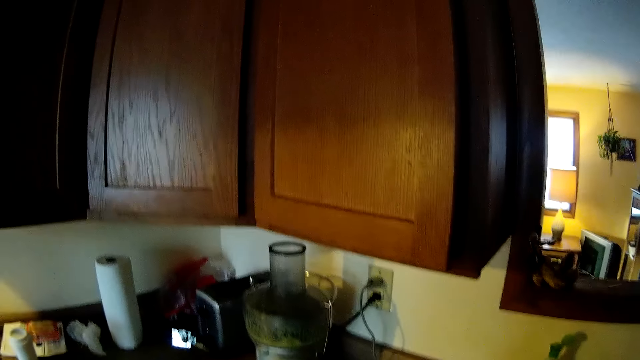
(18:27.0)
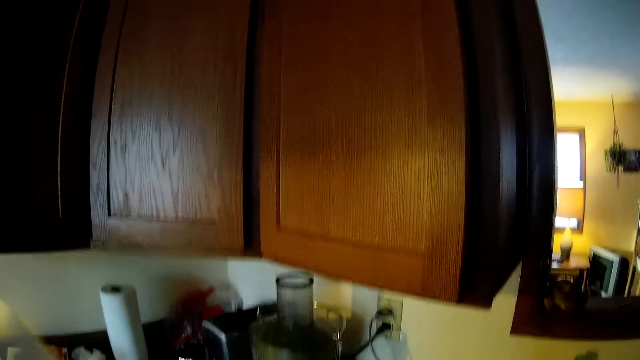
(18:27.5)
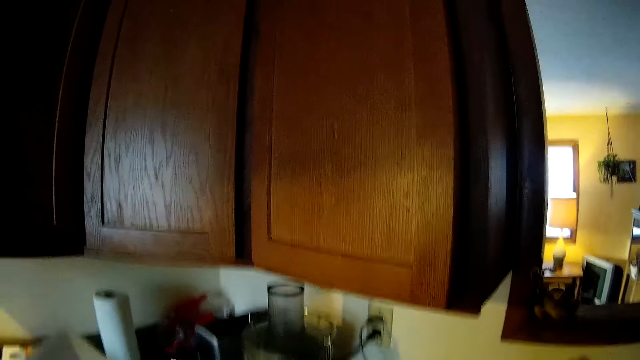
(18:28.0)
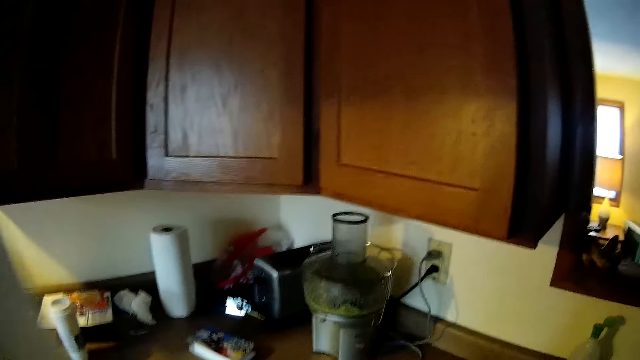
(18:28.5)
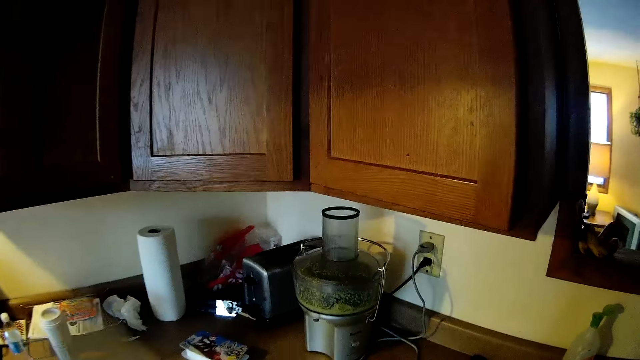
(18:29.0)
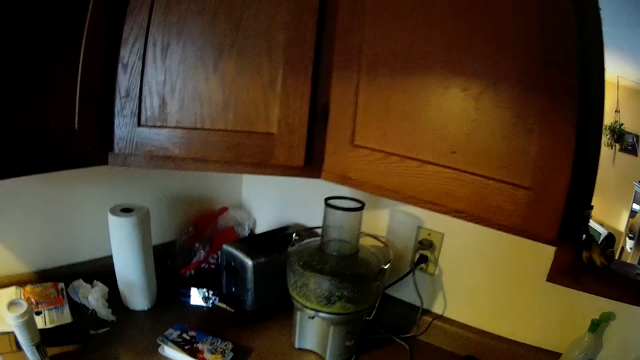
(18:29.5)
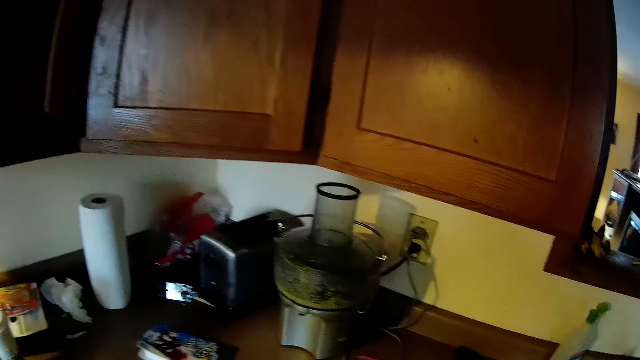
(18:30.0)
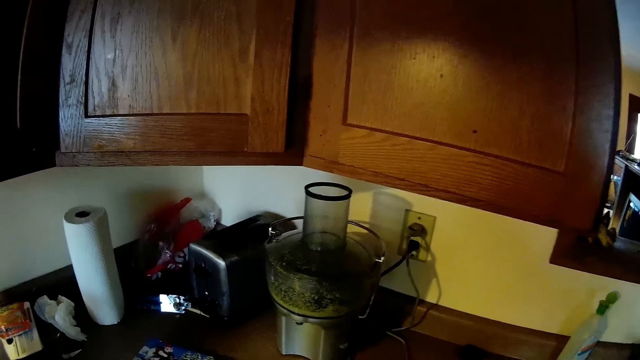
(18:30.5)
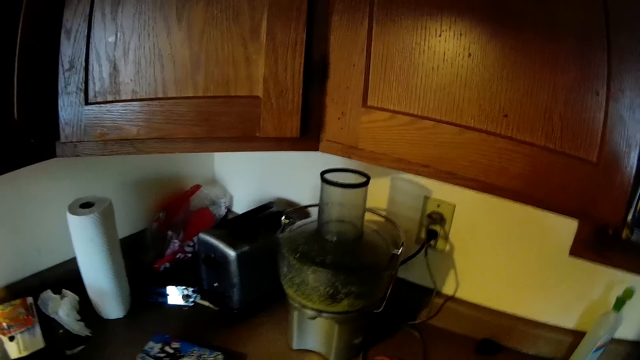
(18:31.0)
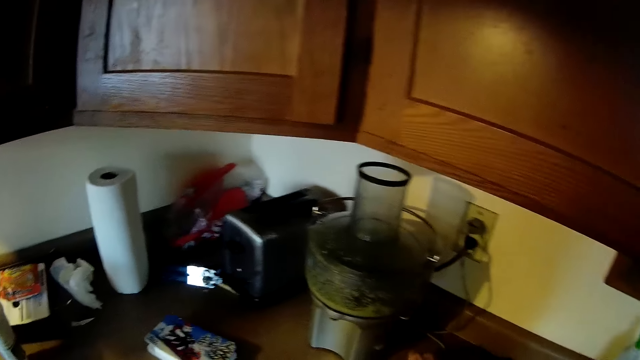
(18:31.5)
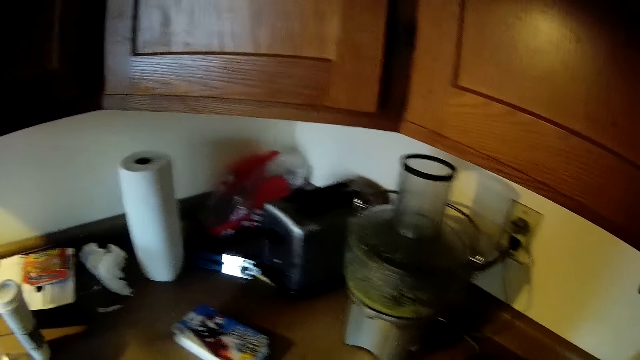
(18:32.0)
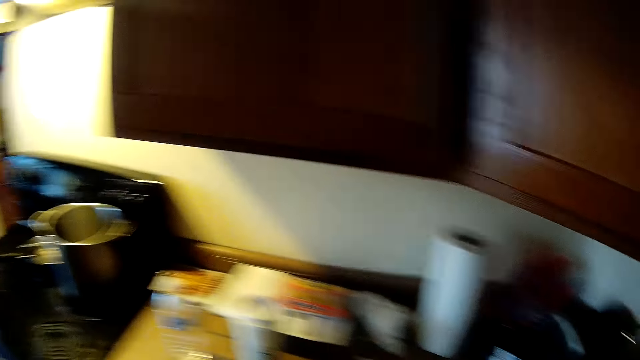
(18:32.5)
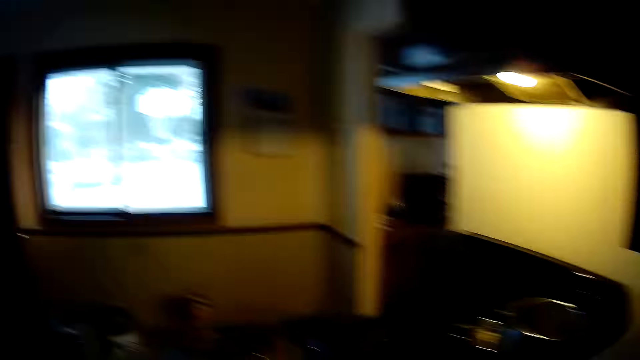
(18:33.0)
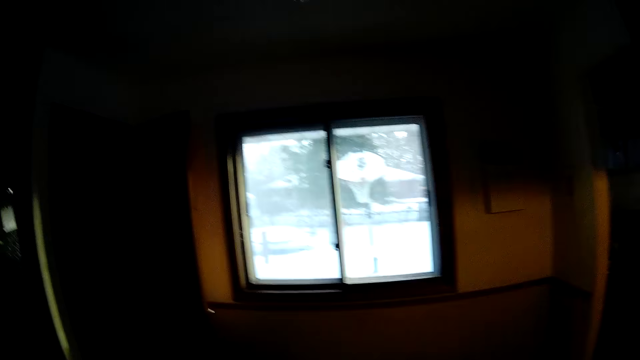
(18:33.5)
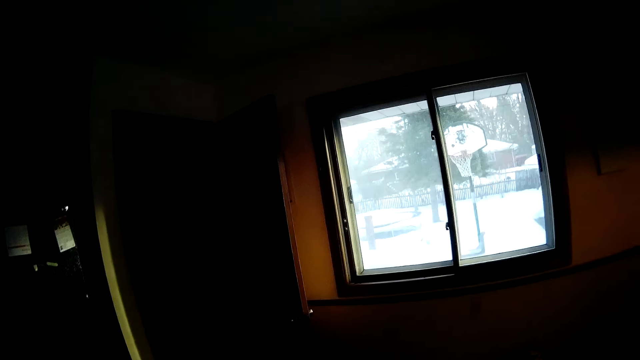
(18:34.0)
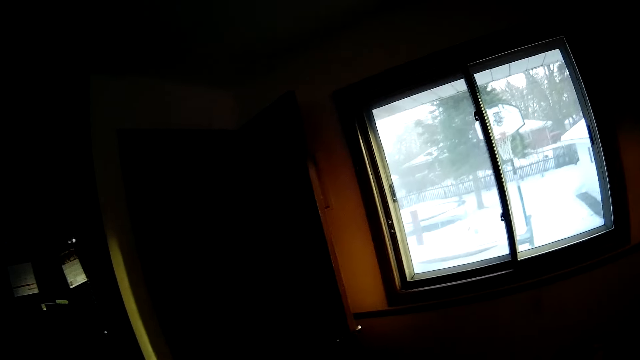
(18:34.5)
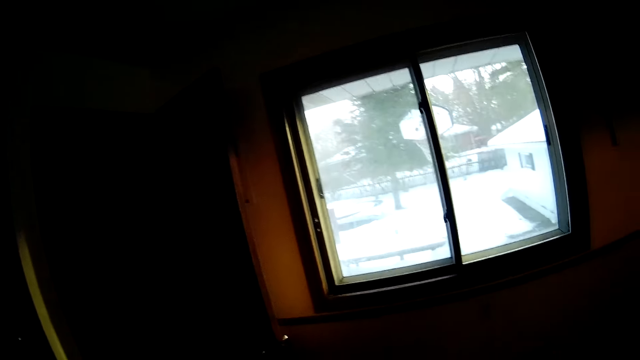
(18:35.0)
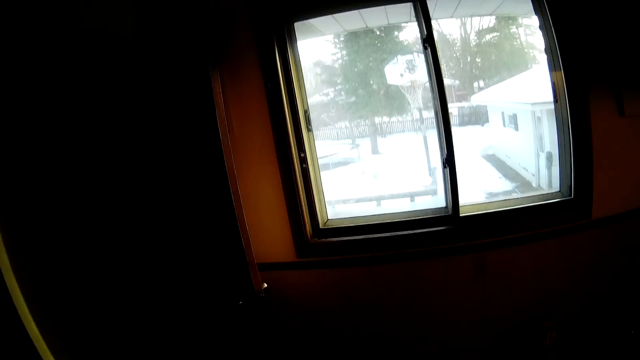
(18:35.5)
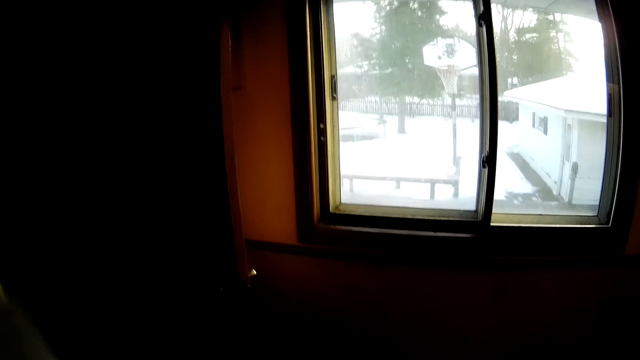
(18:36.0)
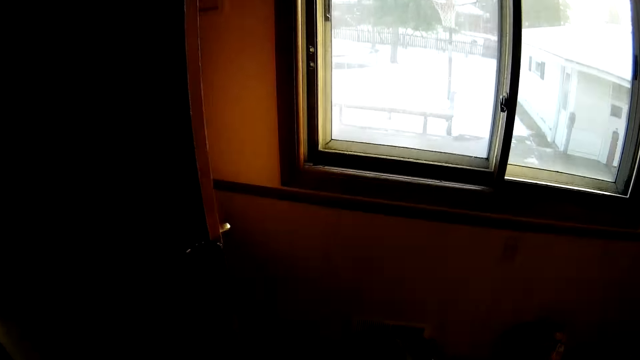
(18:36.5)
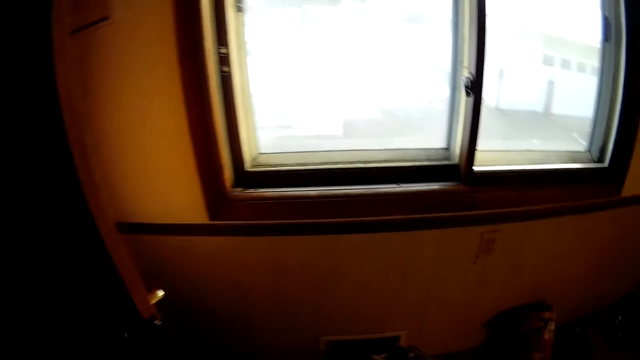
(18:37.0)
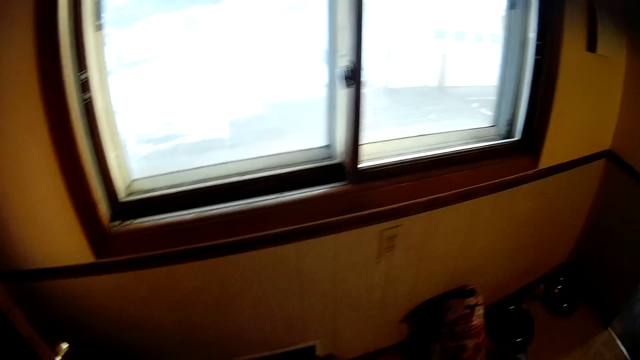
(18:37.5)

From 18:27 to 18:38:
The camera wearer picks up a kitchen towel. They walk towards a window.

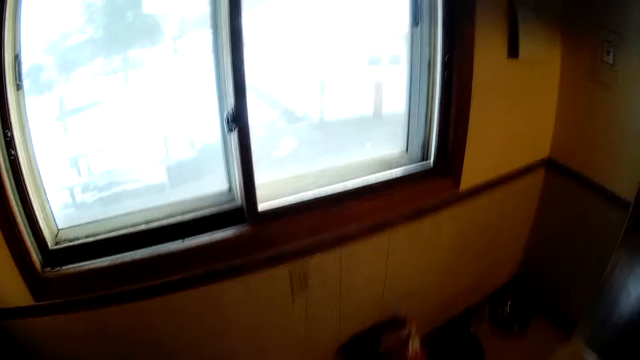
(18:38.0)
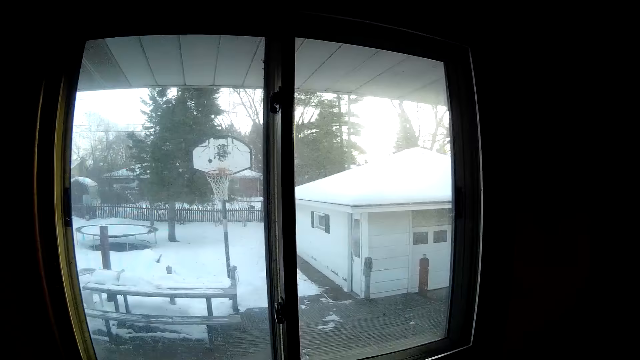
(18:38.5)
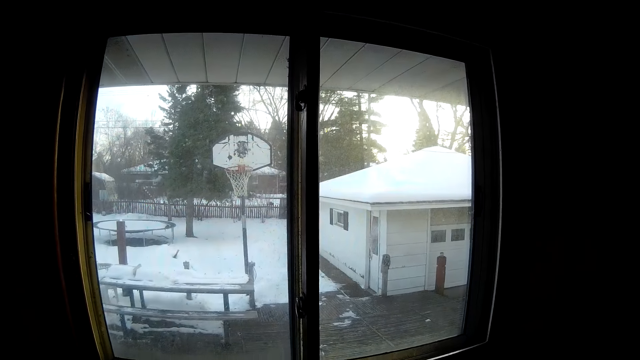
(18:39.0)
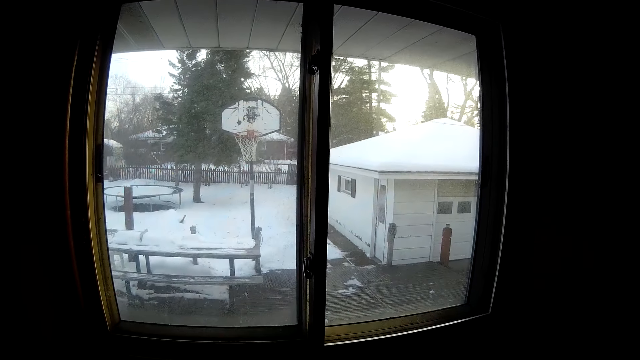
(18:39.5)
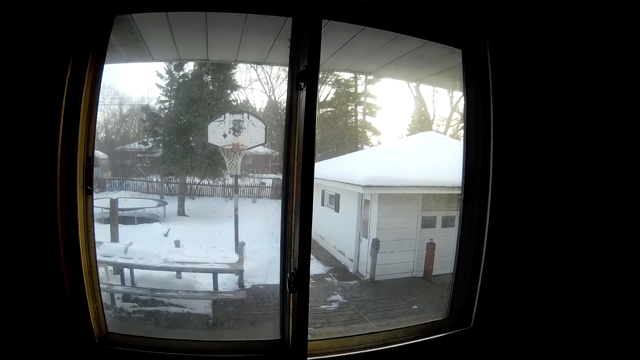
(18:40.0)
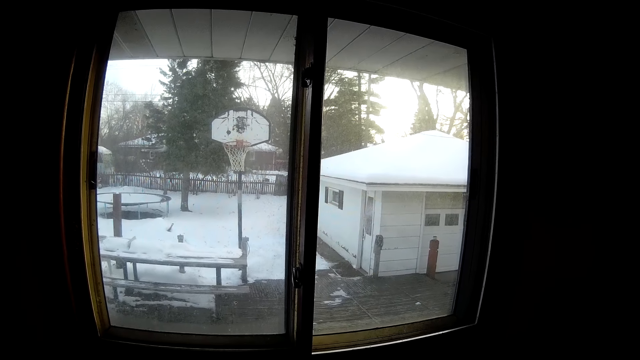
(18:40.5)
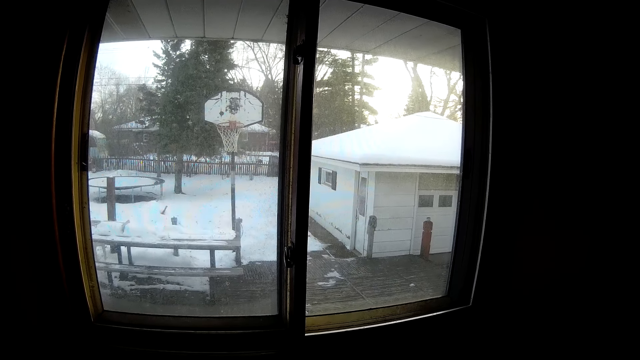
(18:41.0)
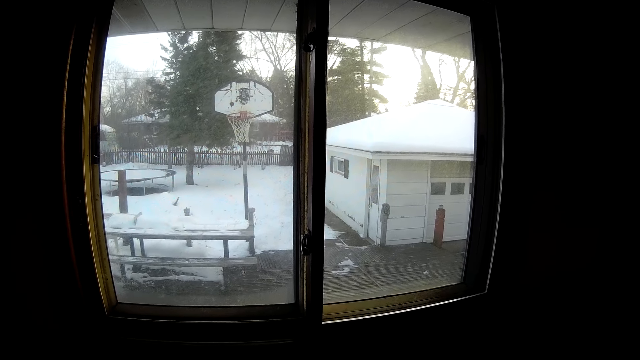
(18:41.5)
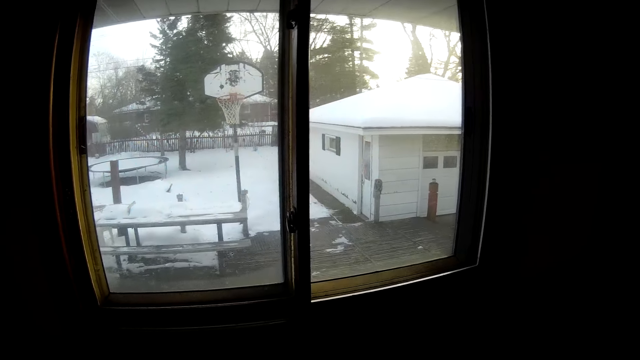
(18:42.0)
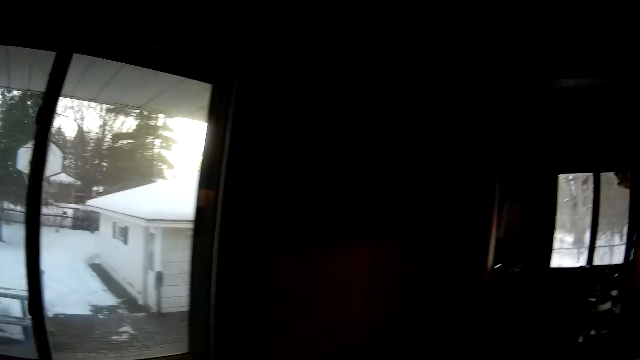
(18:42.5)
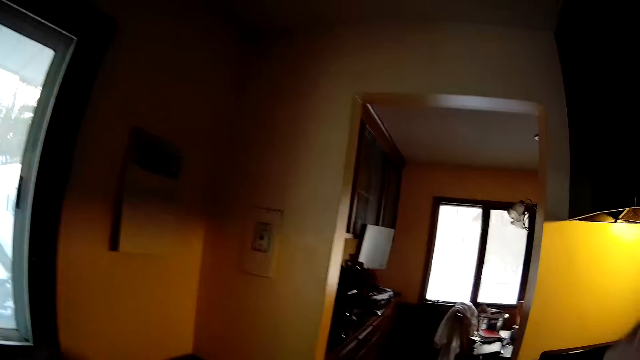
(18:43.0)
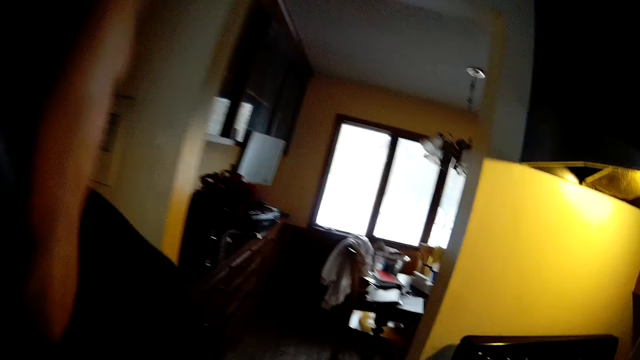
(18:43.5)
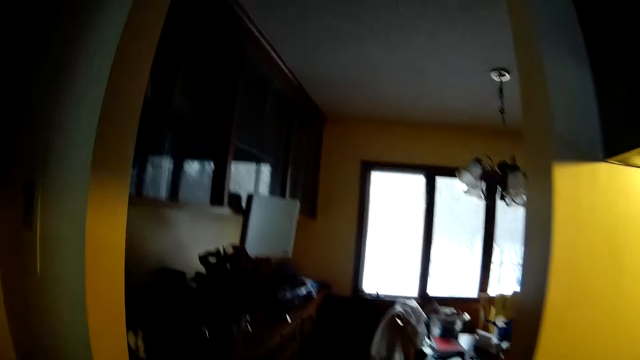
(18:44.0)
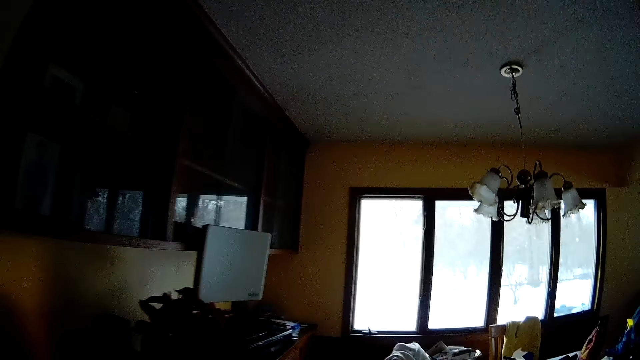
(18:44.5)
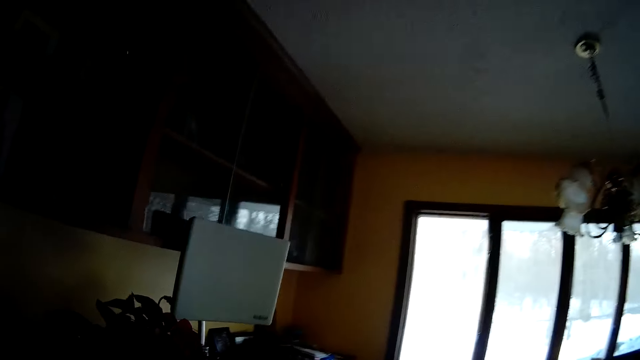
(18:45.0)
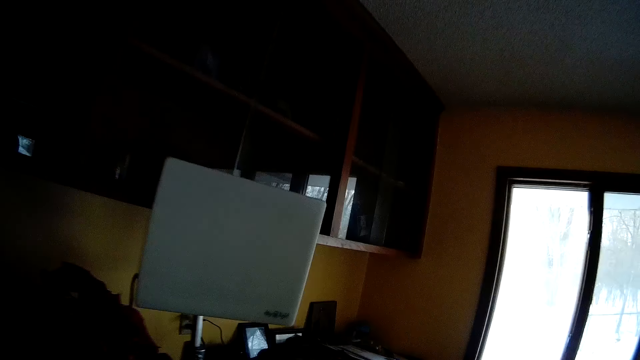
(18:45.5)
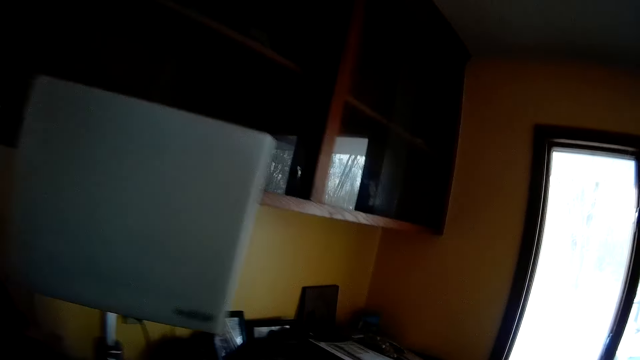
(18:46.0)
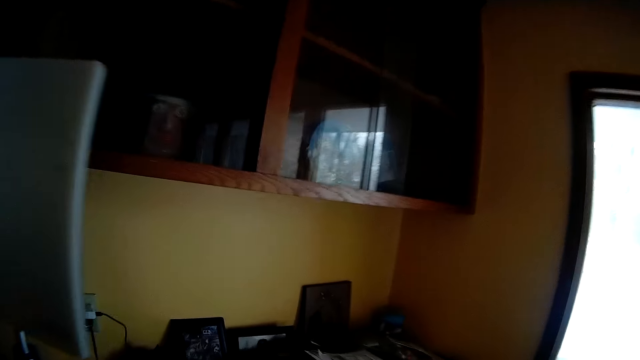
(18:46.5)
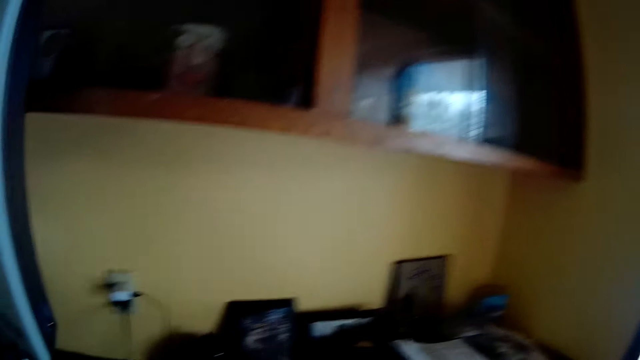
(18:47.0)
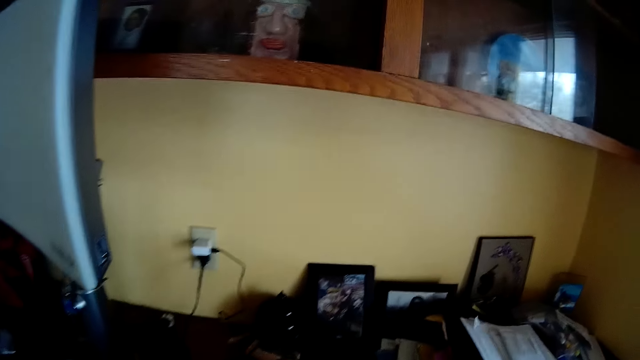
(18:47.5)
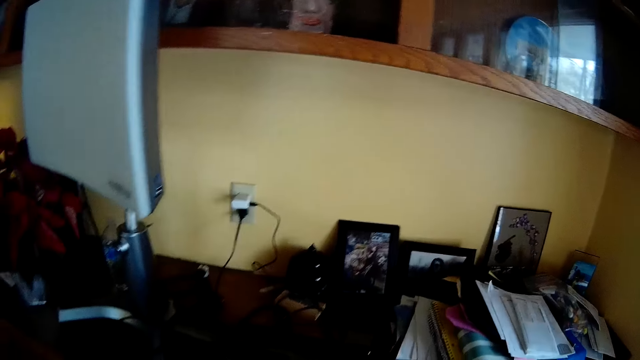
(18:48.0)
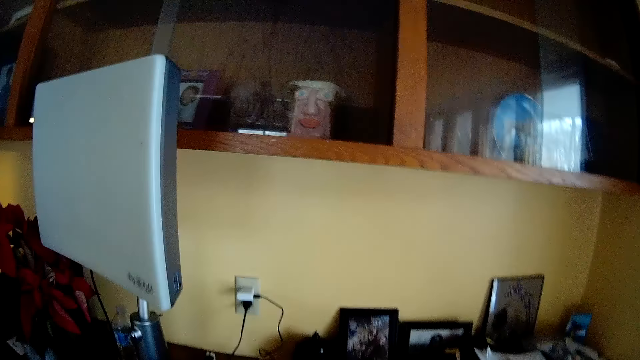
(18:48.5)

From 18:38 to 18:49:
The camera wearer walks to a dresser. He raises both hands, walks around the house and touches his hair.
